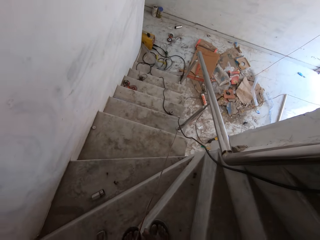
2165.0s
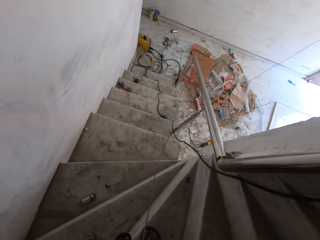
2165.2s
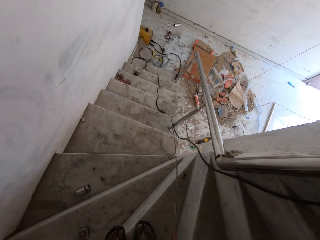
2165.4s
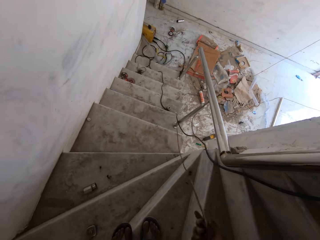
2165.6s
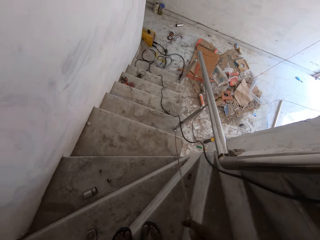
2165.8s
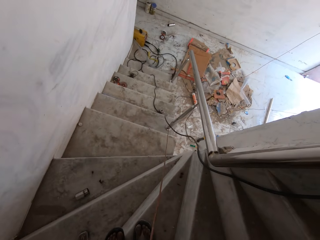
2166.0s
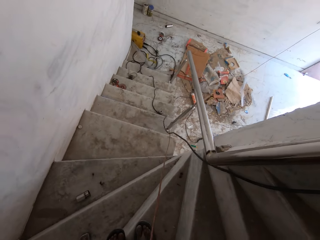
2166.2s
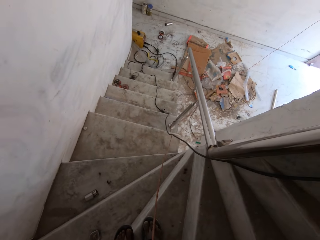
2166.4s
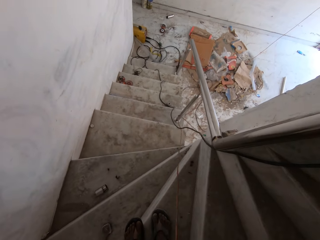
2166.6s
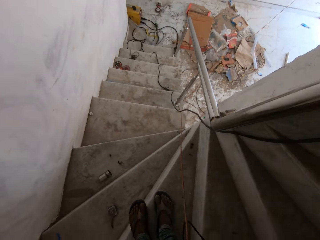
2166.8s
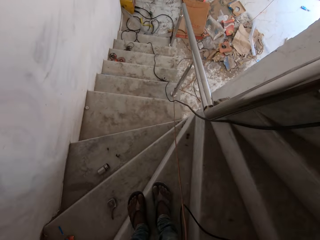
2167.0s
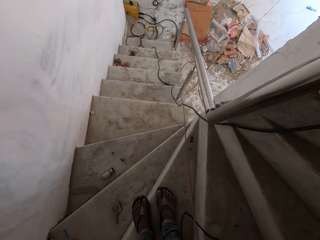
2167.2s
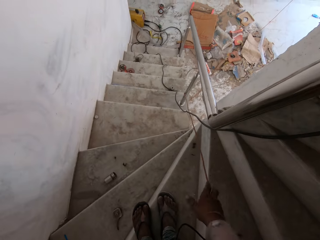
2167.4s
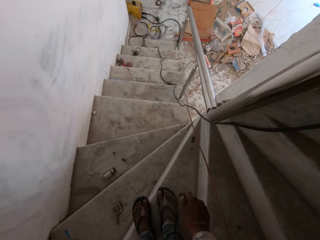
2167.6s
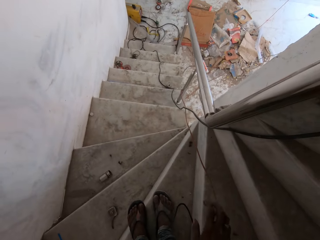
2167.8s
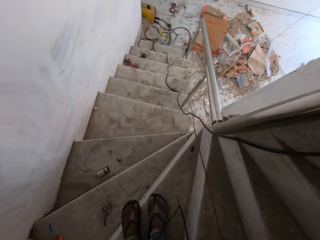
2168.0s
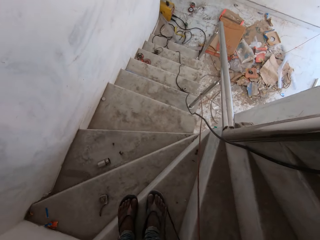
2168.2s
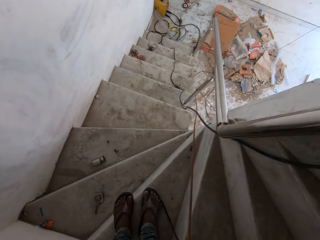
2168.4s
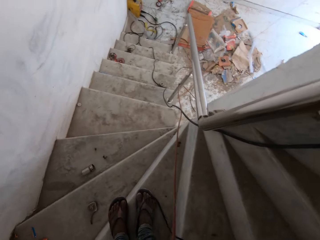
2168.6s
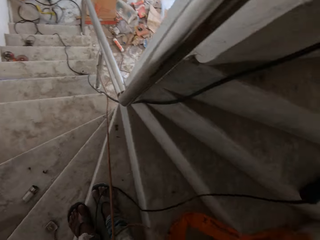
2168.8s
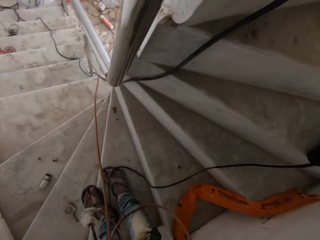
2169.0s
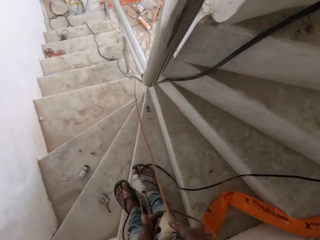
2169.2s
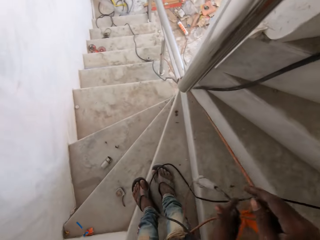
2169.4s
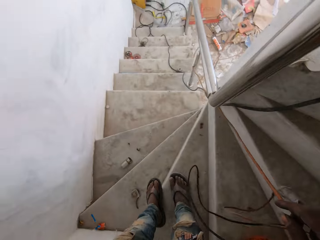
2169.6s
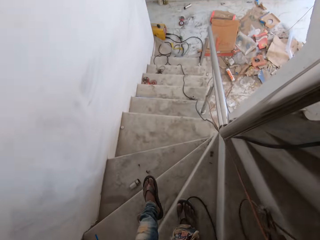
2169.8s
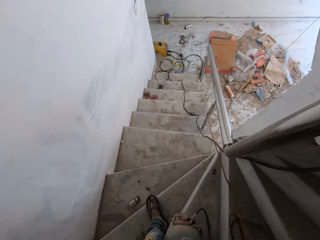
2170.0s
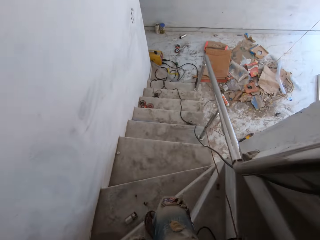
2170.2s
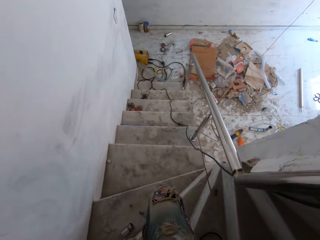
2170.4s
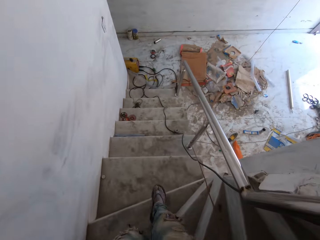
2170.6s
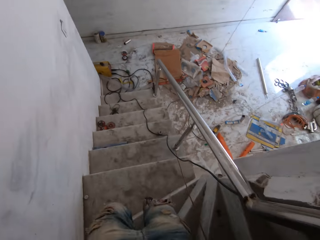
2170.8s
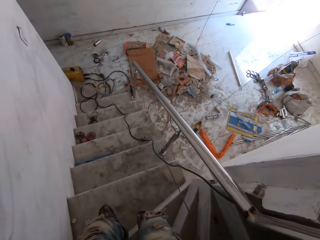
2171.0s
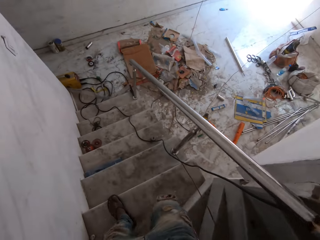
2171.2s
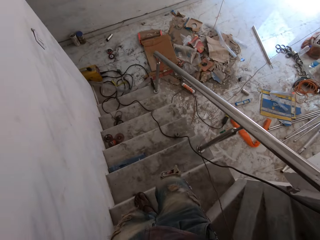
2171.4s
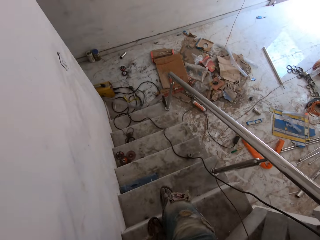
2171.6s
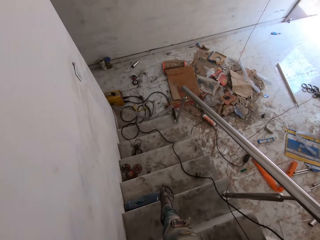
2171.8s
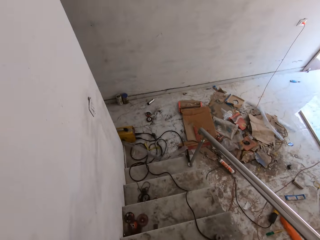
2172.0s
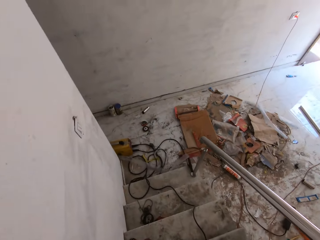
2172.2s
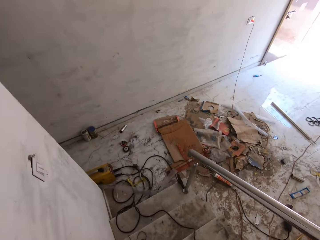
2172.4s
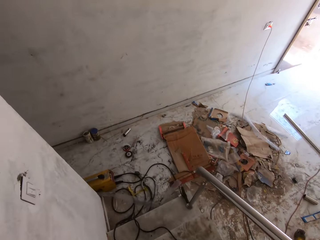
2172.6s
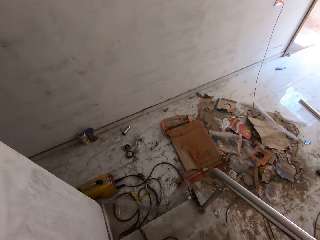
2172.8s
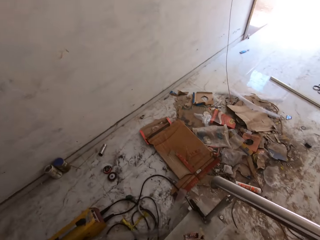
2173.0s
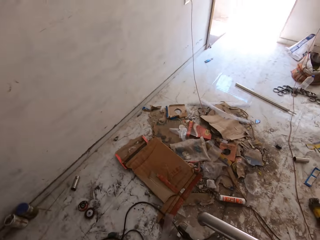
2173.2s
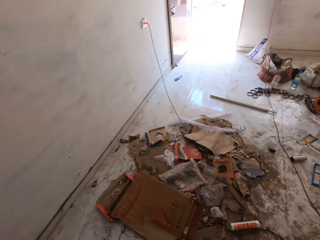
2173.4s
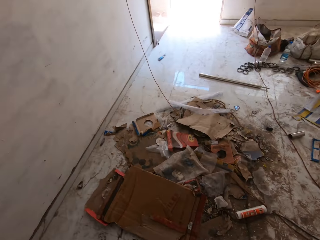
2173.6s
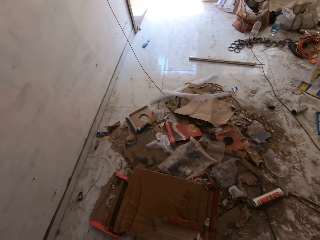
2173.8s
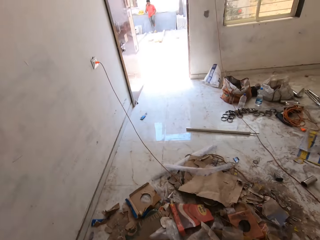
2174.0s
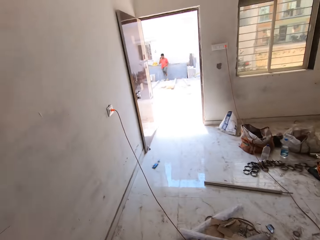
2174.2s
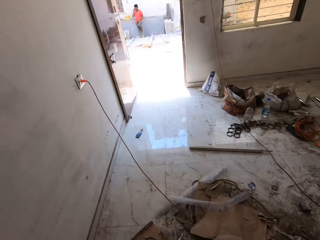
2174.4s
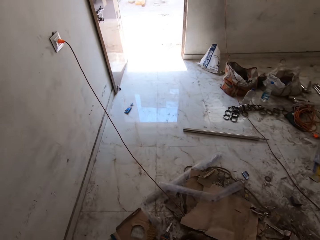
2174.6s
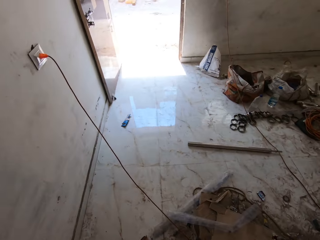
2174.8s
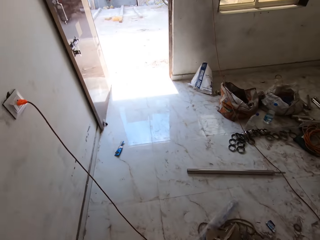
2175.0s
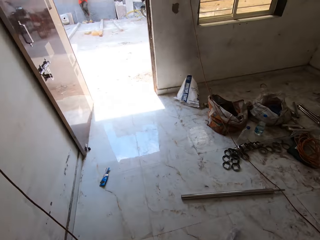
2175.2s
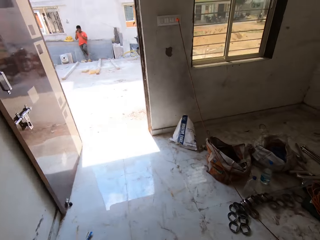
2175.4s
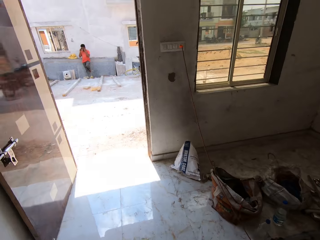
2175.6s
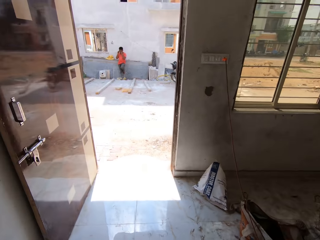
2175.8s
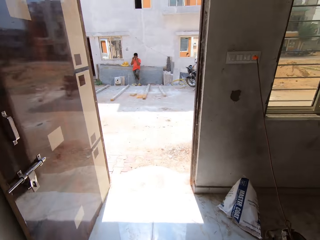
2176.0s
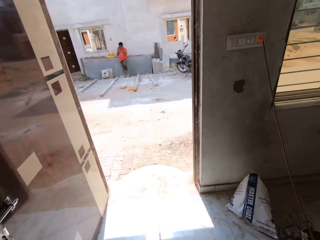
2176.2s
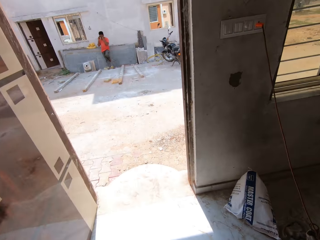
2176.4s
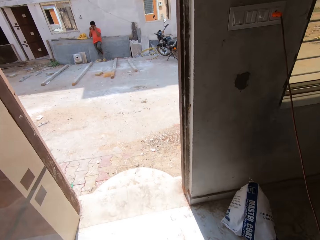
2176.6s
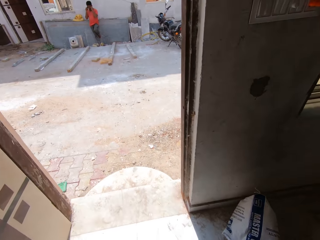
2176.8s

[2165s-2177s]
The camera wearer pulls the wire with the right hand. He places the wire on the floor with his right hand. He walks down the stairs. He walks out.

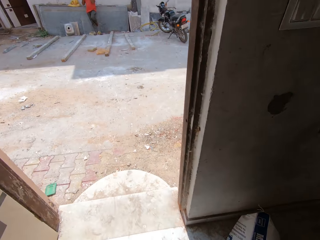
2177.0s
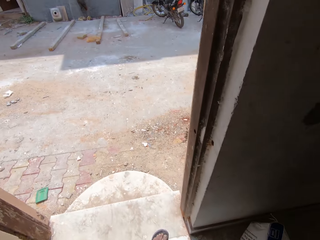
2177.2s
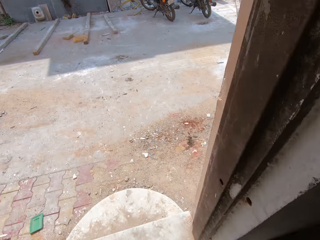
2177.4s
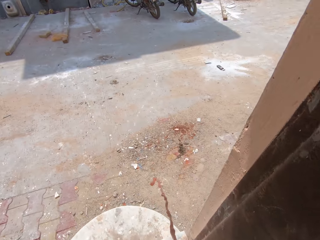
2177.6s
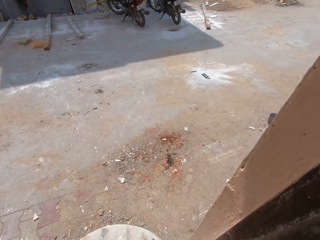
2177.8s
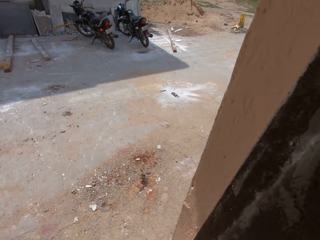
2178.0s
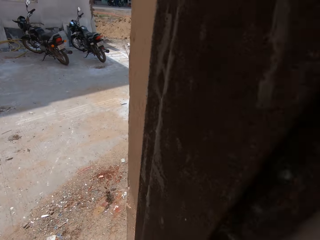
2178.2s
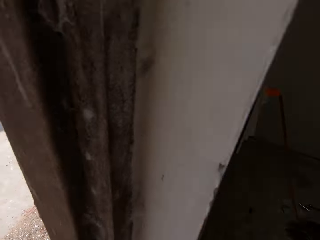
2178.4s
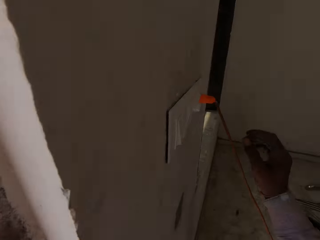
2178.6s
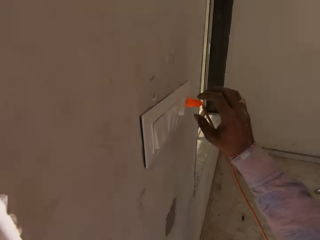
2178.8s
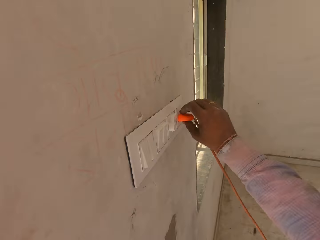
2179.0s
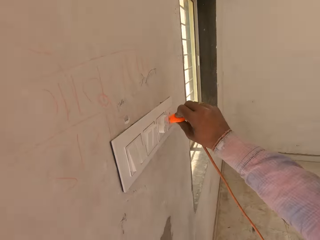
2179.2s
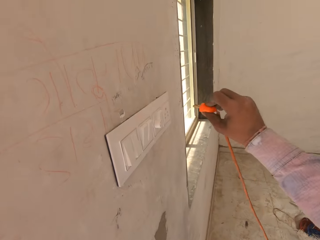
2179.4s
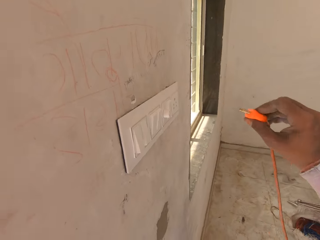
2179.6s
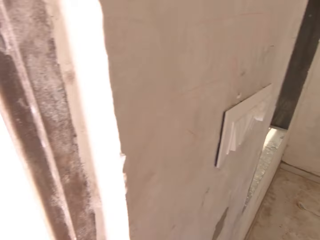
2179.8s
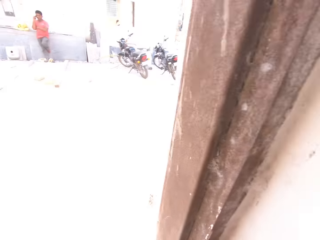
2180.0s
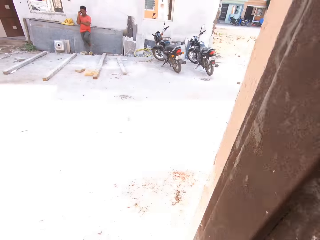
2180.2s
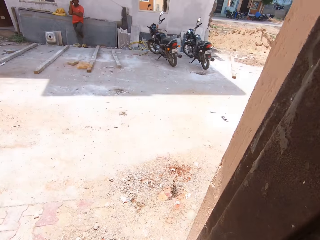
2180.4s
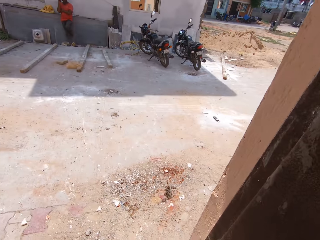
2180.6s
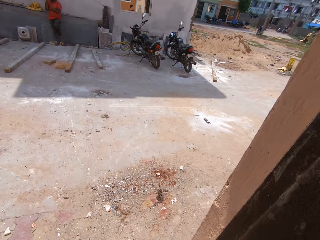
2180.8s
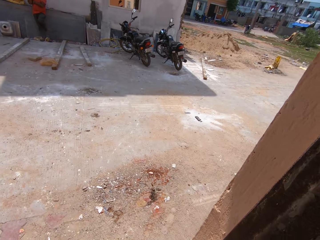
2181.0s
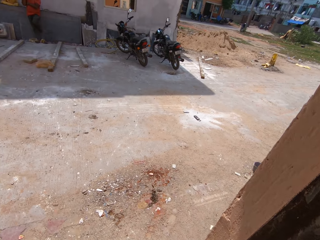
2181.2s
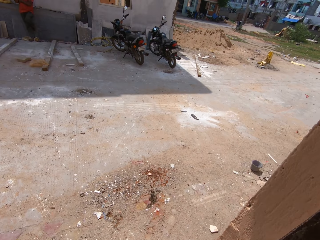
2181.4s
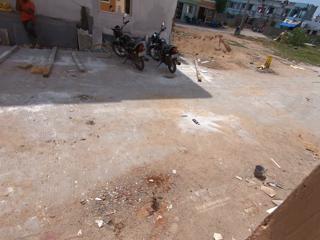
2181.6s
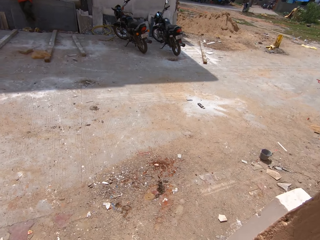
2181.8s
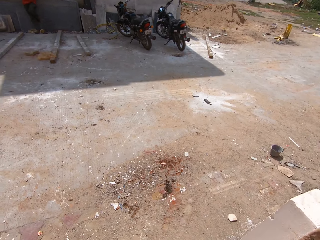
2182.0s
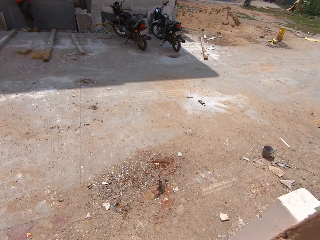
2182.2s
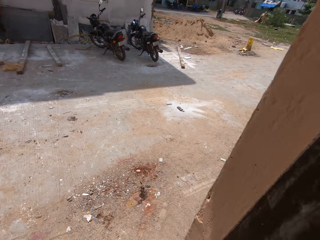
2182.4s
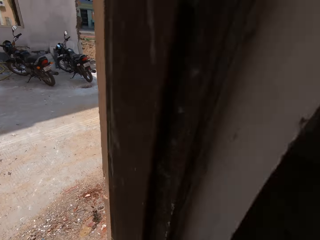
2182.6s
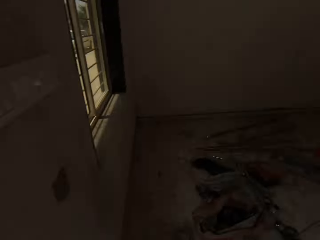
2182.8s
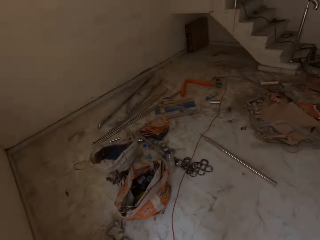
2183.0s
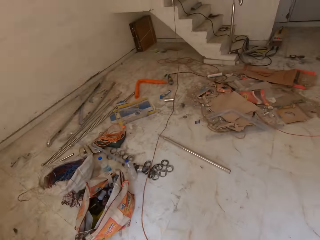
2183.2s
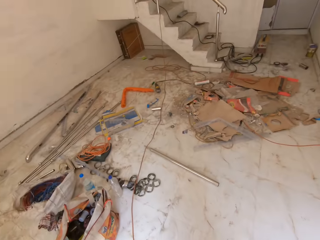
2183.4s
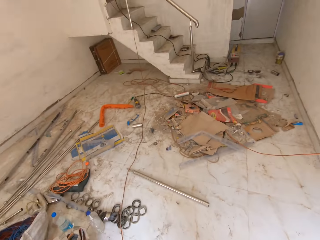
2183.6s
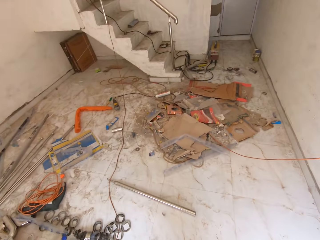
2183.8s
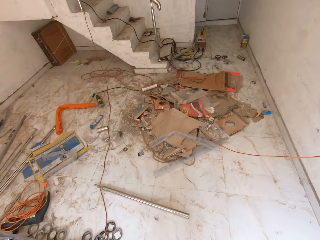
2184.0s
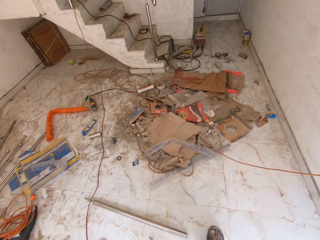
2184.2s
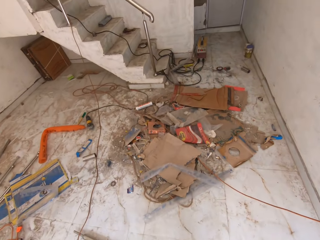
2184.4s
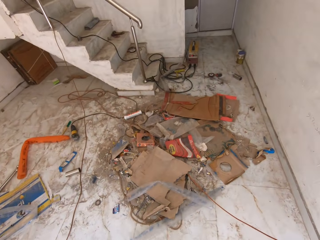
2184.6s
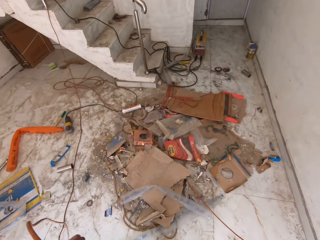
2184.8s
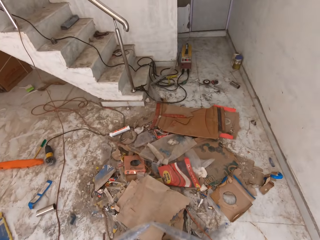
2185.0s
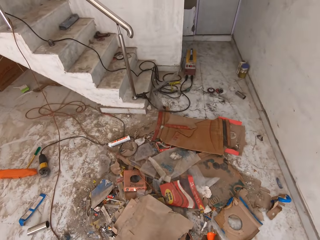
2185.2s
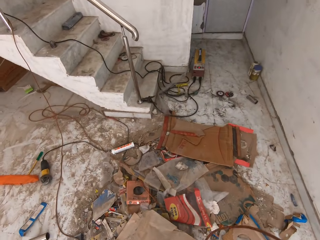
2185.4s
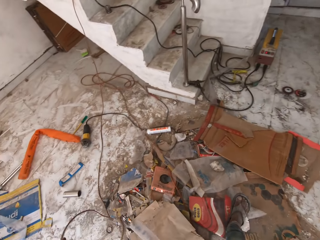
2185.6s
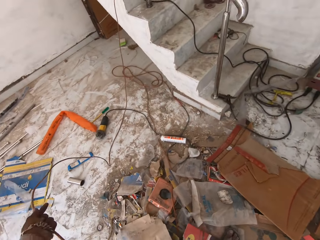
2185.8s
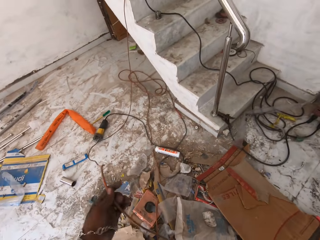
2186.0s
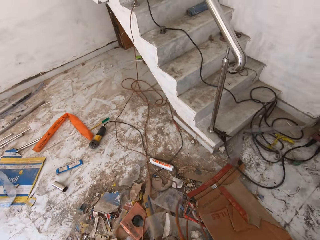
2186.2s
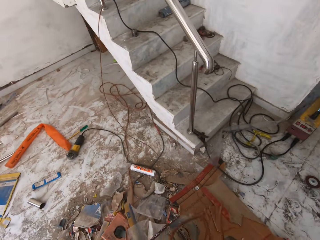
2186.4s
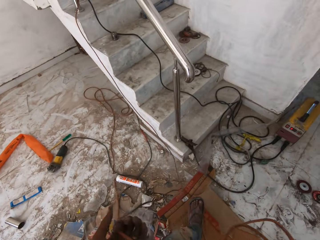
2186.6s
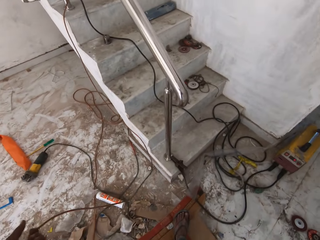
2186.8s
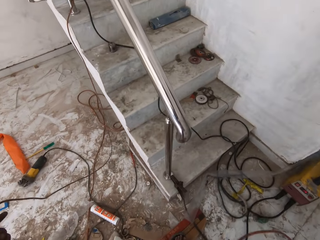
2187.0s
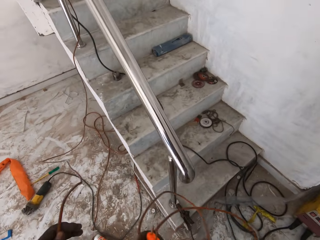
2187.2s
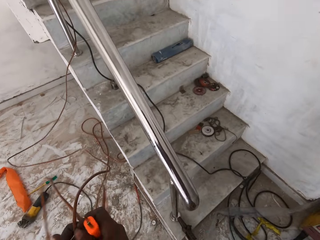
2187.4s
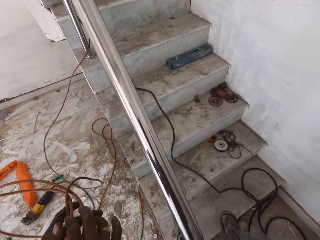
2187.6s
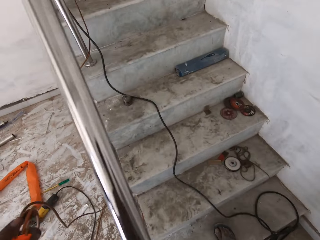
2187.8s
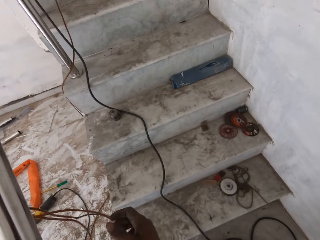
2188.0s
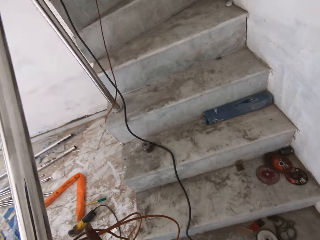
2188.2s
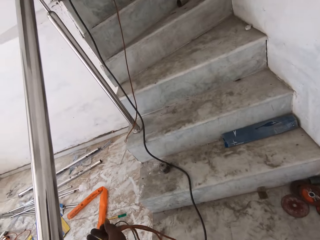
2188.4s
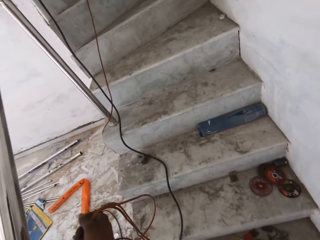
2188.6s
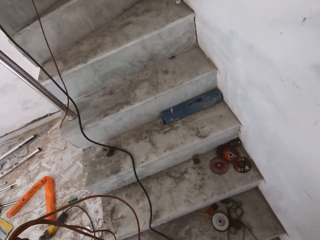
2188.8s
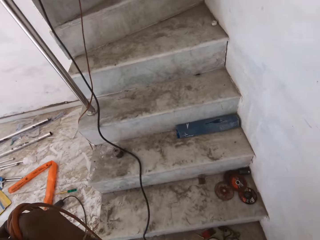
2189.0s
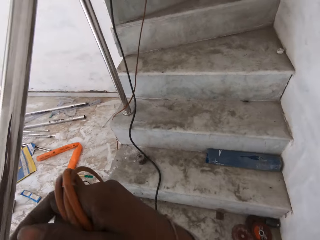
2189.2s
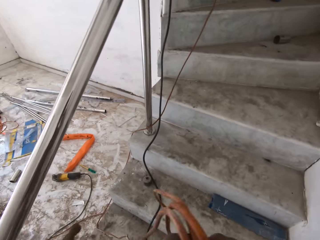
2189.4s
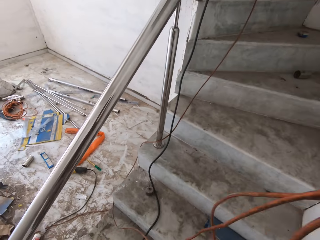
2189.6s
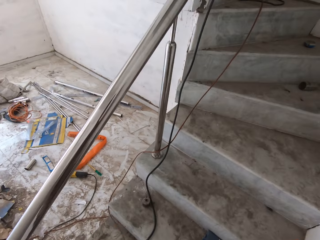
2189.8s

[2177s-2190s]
The camera wearer throws a charger. He pulls a plug of the cable from a socket on the wall with his right hand. He holds the plug. He throws the charger. He walks around. He picks up the cable on the staircase with his right hand. He pulls the cable. He folds the cable. He passes the cable to his left hand with his right hand. He passes the cable to his right hand with his left hand.
